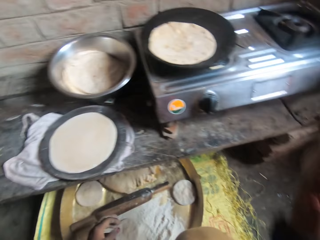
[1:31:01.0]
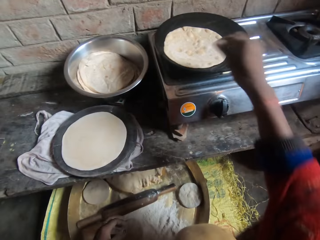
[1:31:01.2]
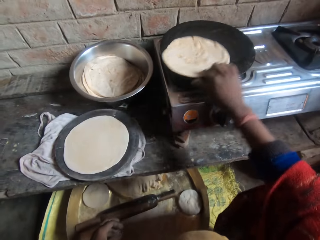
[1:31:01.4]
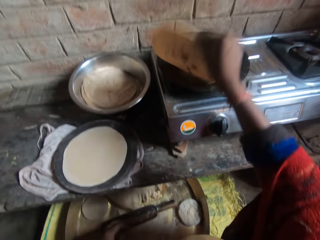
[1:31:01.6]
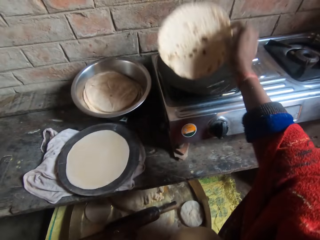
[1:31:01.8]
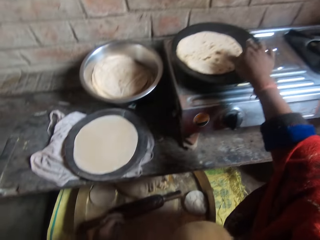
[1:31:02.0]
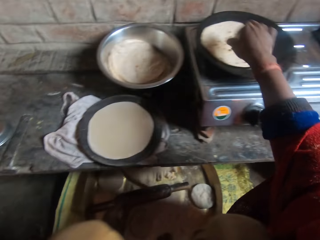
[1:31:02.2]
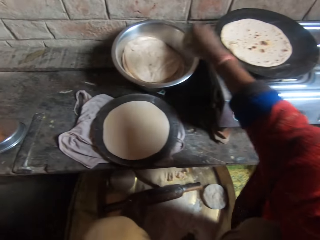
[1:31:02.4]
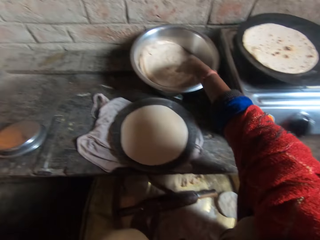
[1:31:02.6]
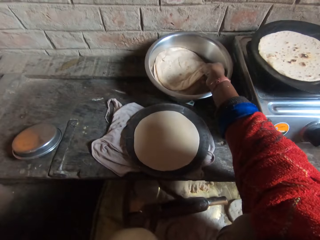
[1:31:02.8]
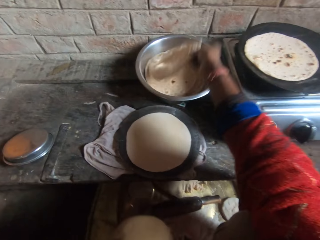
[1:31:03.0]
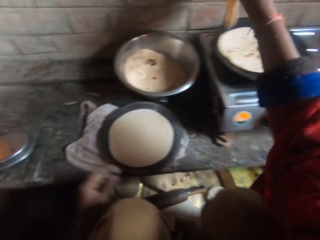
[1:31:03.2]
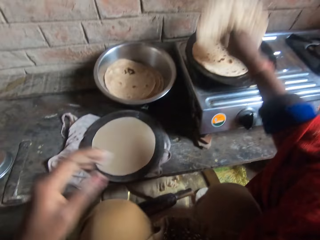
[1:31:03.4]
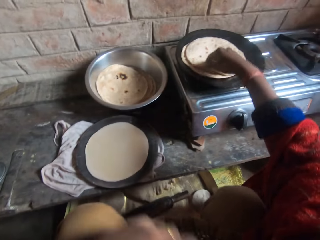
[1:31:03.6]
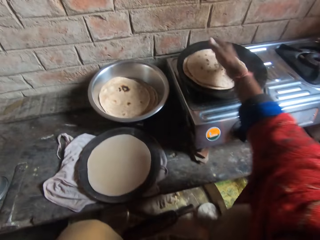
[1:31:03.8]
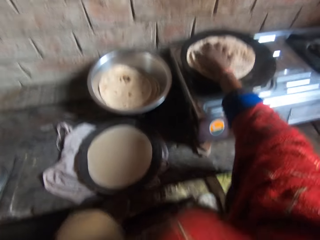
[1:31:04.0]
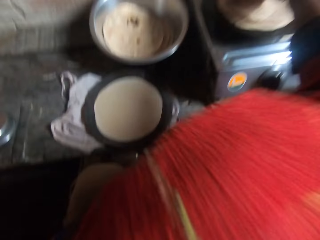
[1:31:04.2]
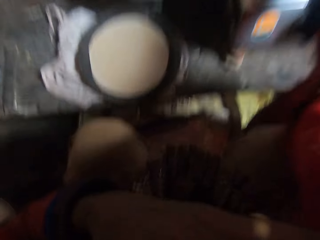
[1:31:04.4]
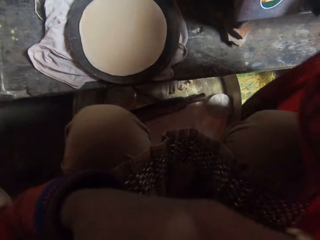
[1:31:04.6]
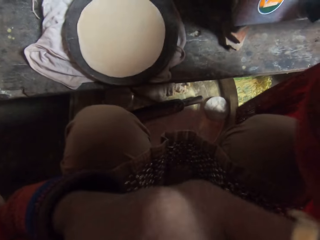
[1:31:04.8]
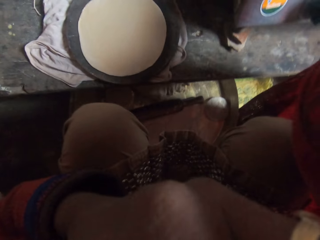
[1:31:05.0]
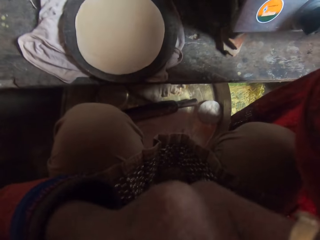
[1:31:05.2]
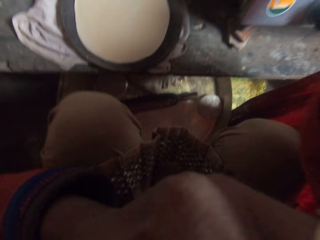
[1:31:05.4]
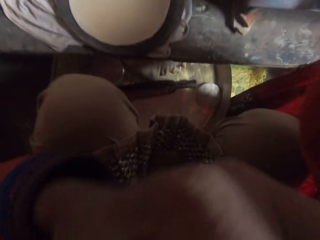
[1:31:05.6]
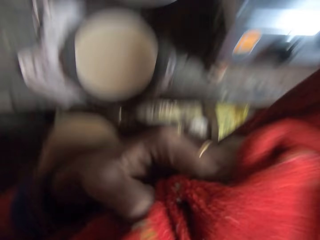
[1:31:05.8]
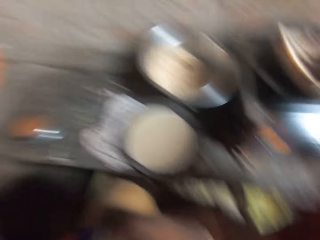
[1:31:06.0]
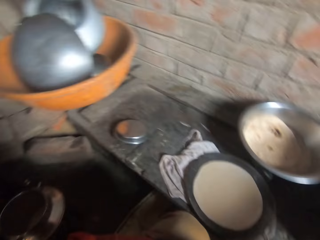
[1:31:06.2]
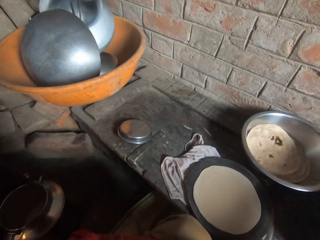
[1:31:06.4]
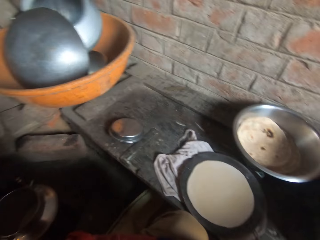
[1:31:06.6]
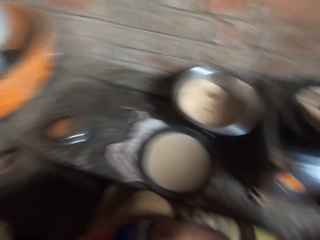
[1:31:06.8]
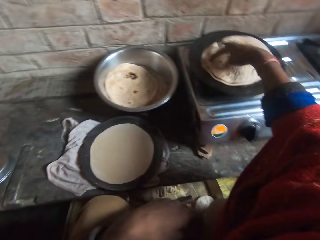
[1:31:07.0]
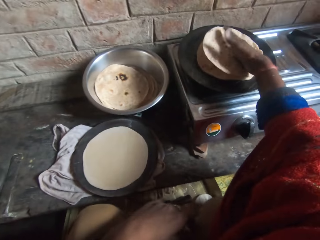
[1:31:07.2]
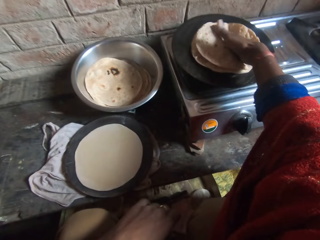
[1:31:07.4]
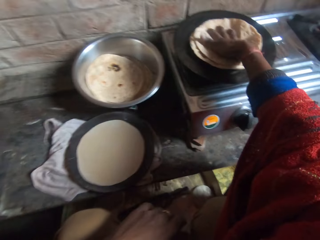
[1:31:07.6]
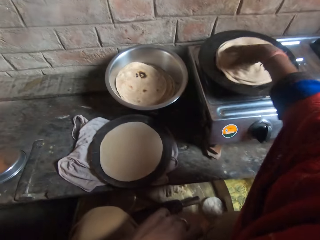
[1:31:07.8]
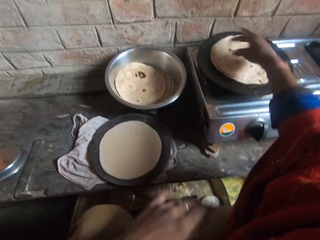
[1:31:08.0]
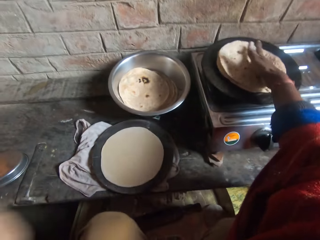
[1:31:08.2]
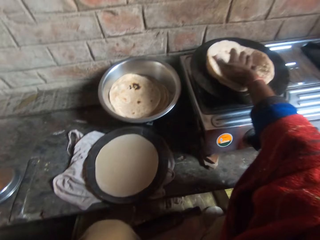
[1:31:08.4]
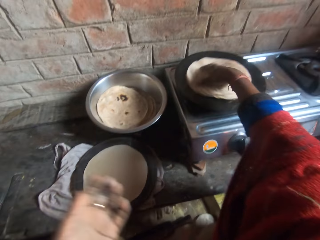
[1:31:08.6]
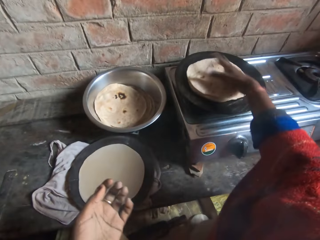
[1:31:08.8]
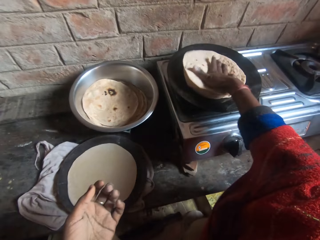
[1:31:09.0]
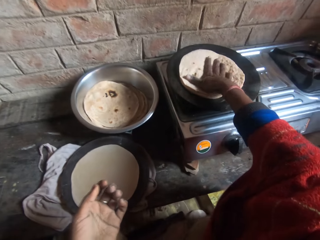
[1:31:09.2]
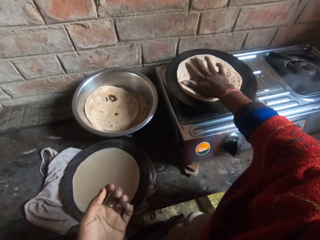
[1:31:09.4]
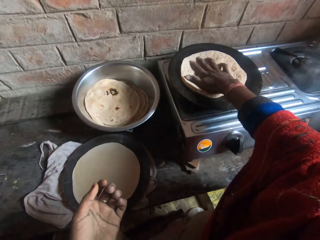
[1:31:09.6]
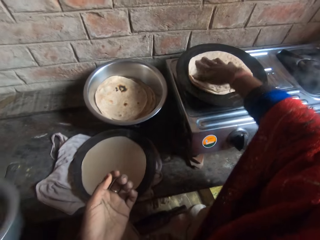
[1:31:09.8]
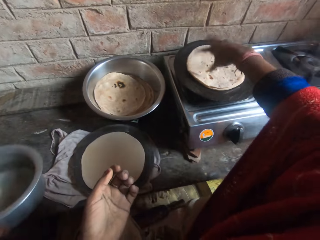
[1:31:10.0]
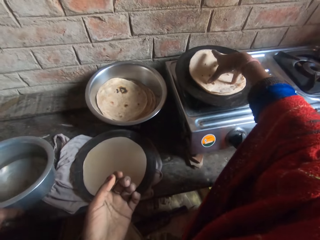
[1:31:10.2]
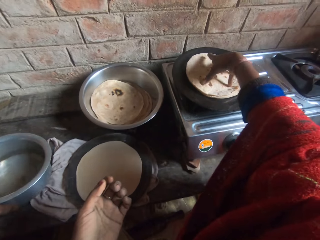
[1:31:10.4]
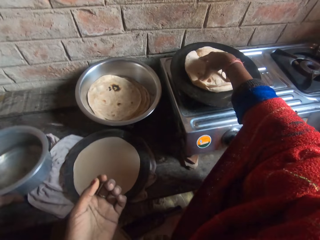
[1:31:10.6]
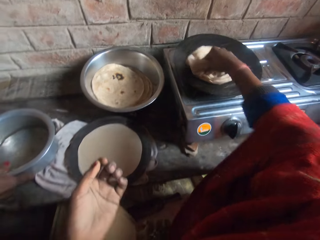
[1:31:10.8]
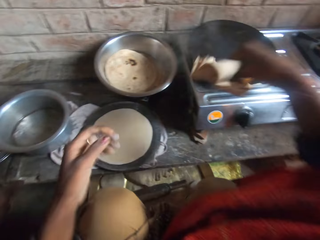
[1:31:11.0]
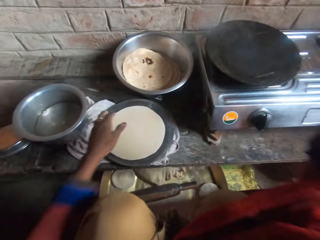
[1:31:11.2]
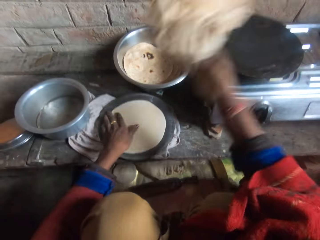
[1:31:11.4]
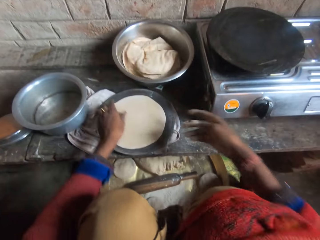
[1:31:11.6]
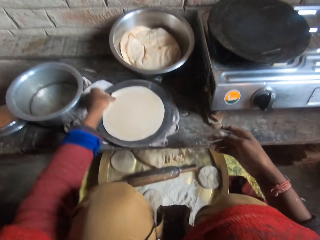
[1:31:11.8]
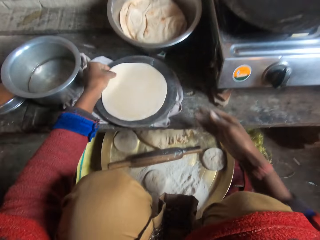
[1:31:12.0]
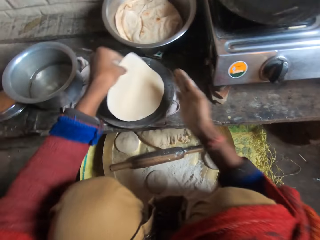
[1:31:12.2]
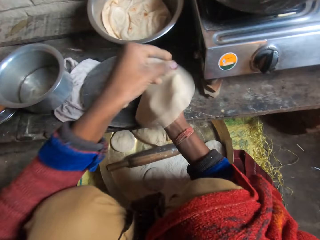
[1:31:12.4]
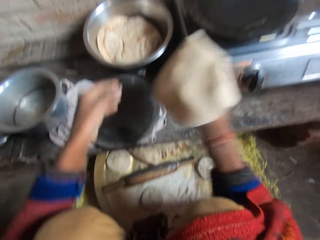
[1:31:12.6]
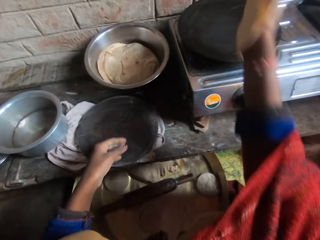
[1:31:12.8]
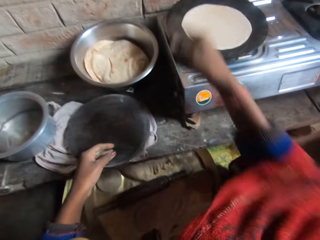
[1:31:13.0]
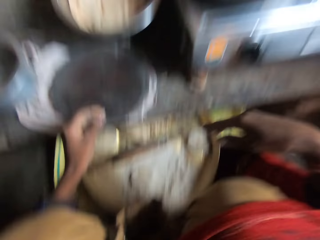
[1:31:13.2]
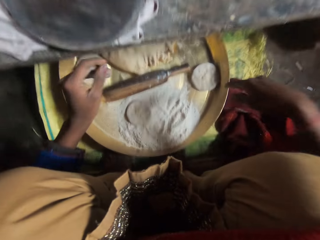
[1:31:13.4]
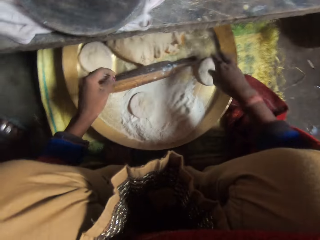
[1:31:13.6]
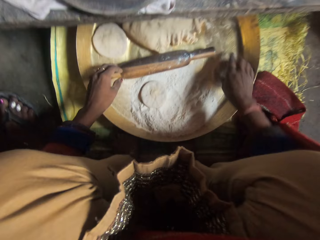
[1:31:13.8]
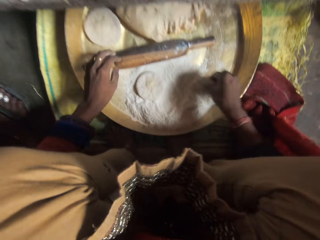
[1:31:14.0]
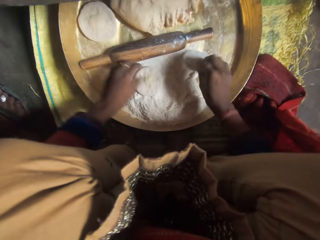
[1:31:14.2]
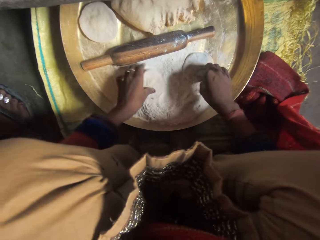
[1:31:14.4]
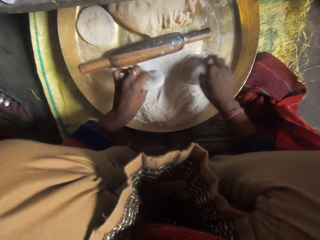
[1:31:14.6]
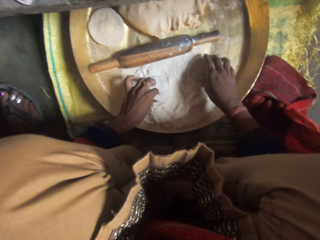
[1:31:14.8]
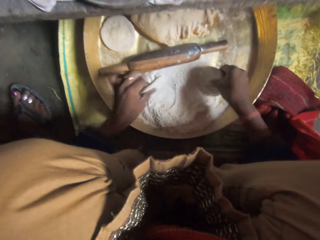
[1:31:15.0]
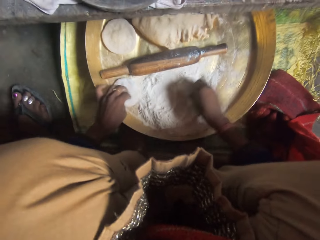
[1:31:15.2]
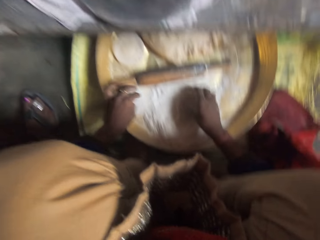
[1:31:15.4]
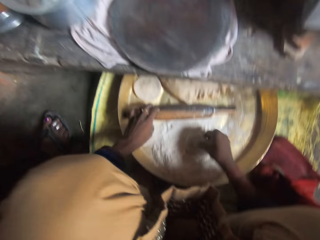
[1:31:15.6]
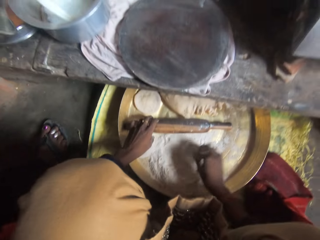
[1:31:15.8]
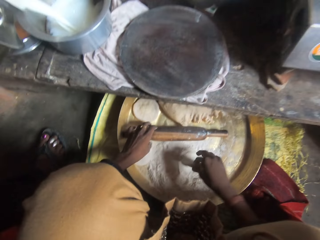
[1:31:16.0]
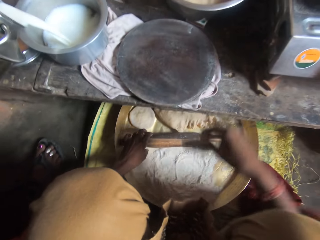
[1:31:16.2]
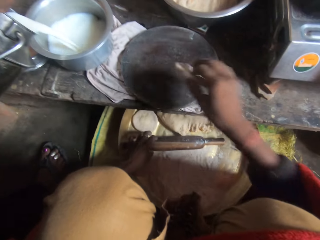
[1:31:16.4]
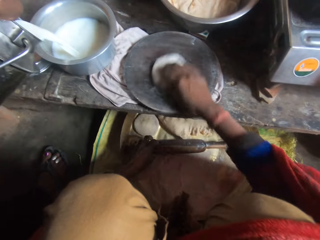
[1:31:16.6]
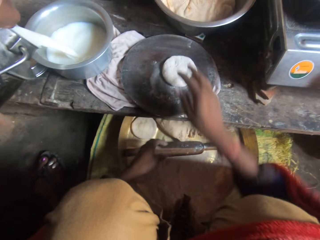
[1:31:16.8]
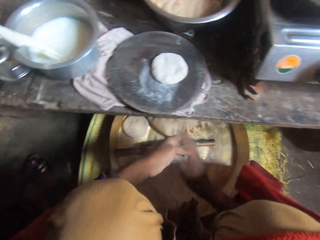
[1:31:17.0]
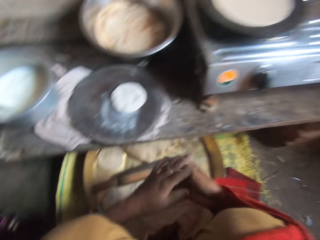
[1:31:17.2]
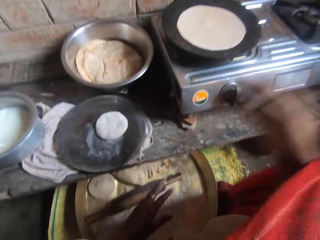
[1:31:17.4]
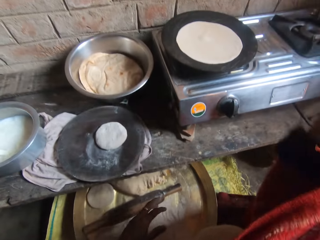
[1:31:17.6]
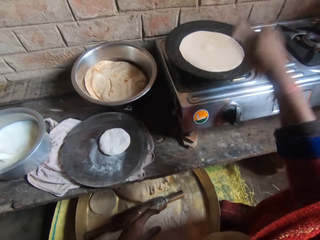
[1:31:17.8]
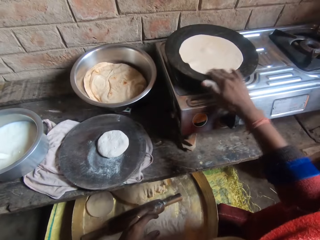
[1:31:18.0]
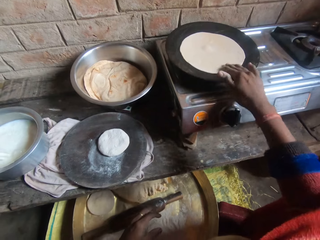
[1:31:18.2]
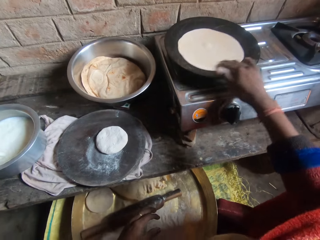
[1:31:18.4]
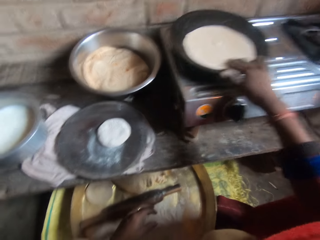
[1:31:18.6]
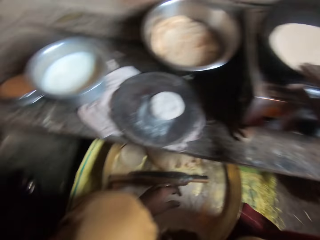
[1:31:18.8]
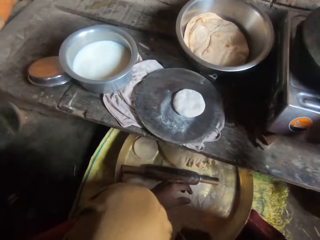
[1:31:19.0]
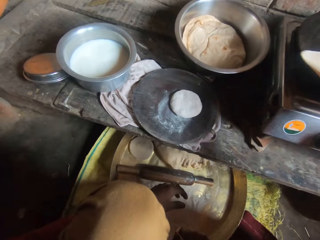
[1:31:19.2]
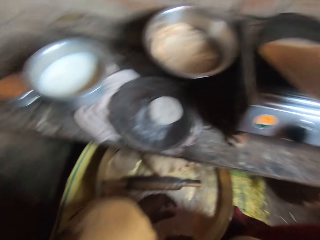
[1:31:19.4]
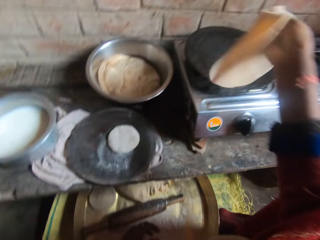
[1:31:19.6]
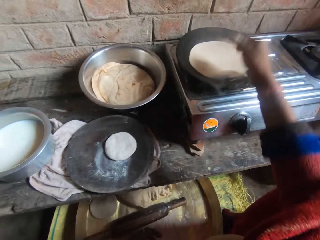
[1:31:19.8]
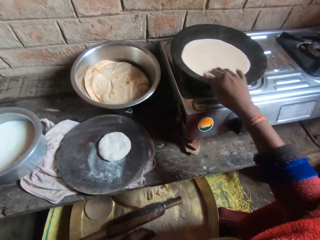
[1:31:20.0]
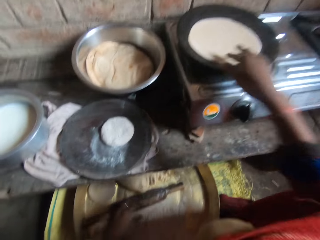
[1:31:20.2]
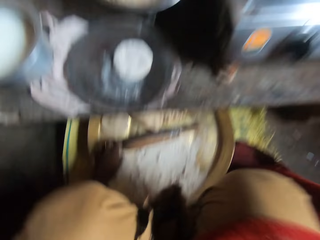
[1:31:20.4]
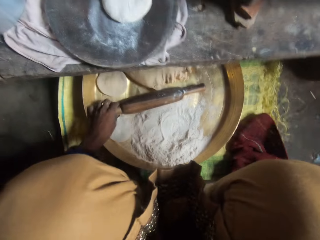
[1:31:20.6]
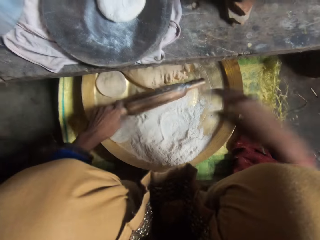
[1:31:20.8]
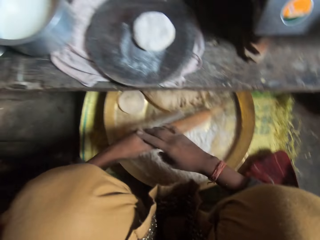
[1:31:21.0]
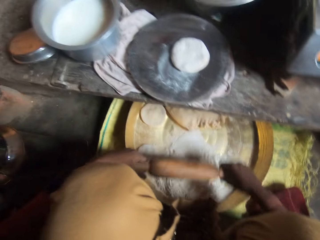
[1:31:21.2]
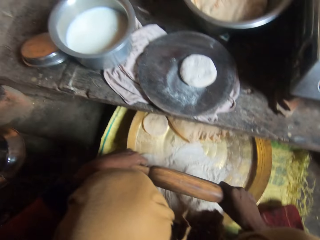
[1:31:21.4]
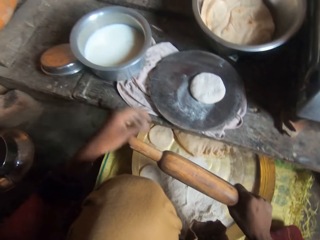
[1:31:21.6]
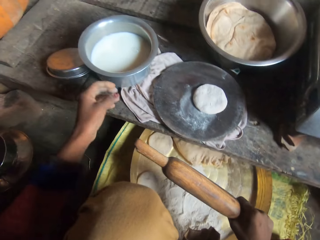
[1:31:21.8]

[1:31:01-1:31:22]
The camera wearer adjusts the dough in the pan. They hold a chapati. They put another dough in the pan from the bowl. They adjust the dough in the pan. They put another dough in the pan from the wood. They wrap the dough in flour. They put the dough on the wood. They adjust the dough in the pan. They take the rolling pin from the tray.
